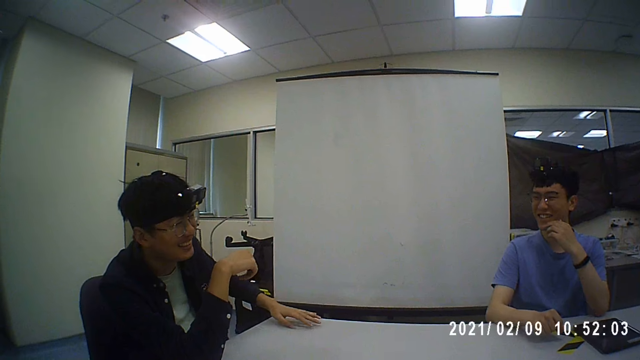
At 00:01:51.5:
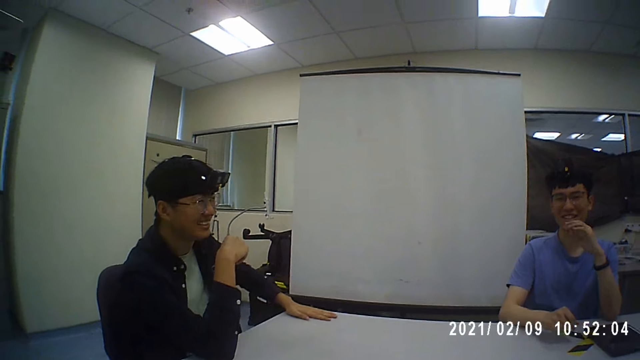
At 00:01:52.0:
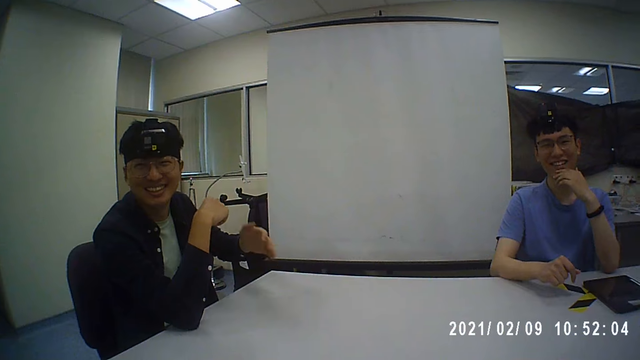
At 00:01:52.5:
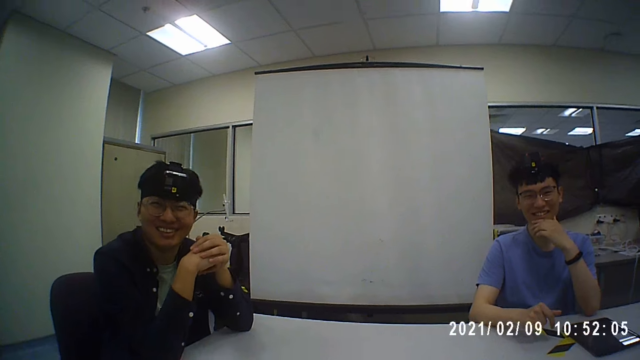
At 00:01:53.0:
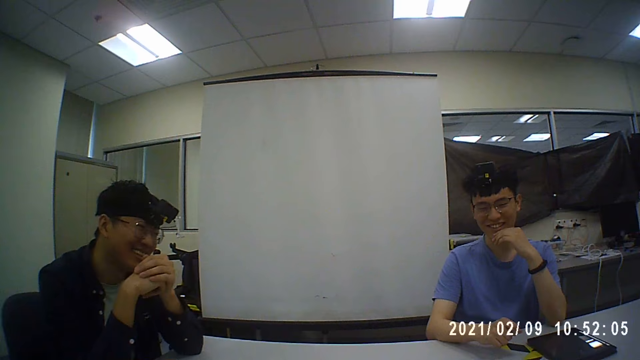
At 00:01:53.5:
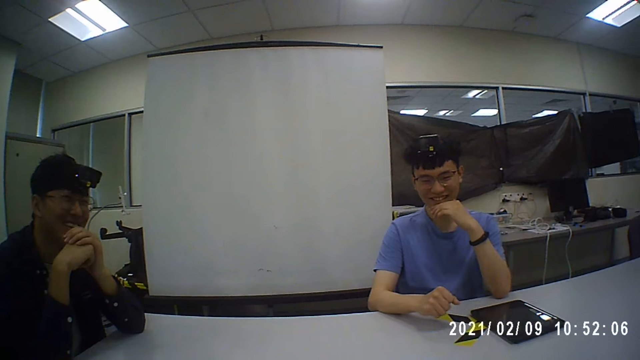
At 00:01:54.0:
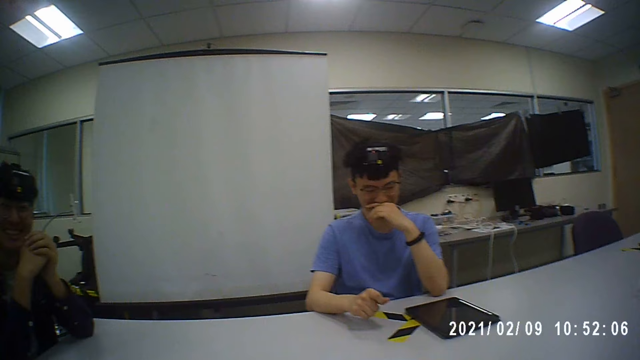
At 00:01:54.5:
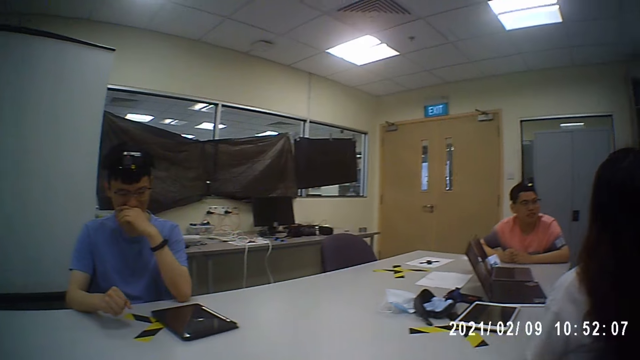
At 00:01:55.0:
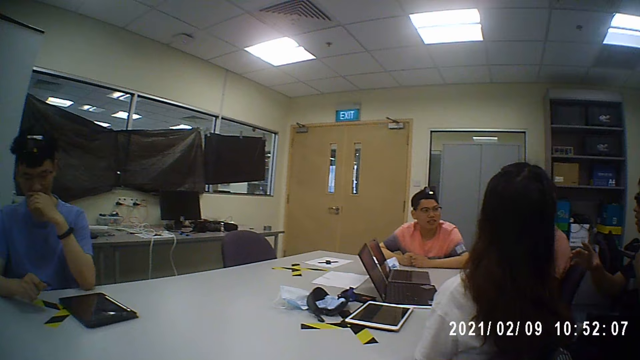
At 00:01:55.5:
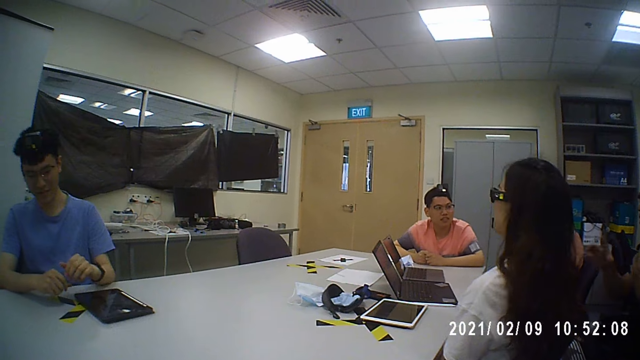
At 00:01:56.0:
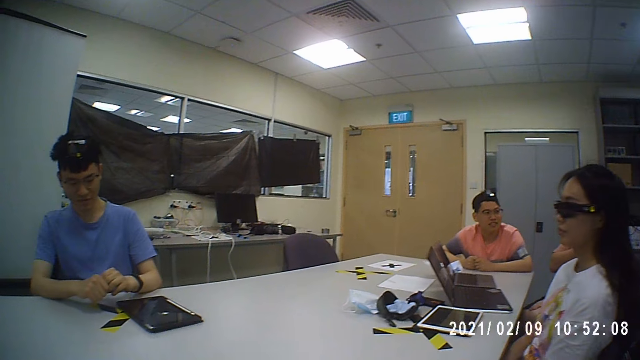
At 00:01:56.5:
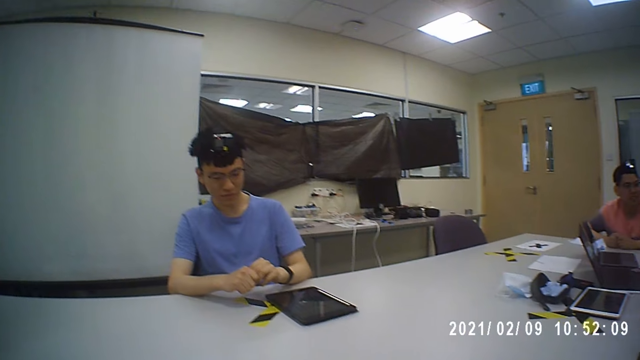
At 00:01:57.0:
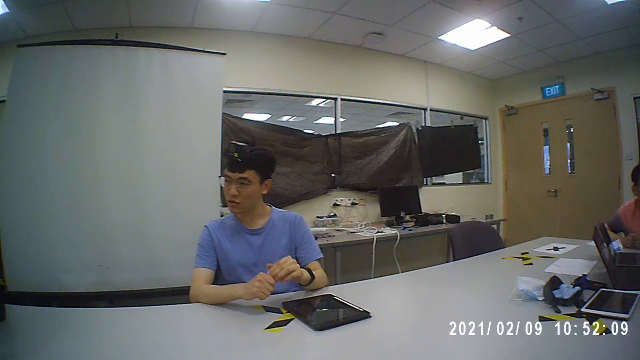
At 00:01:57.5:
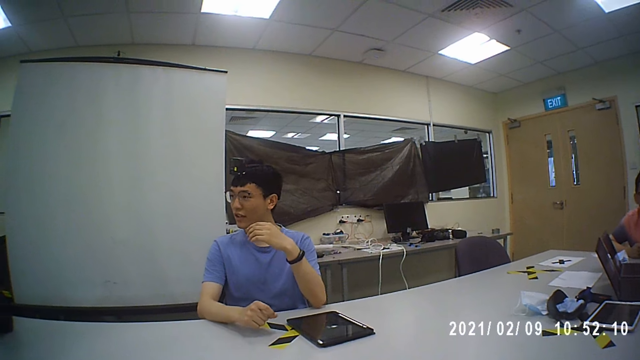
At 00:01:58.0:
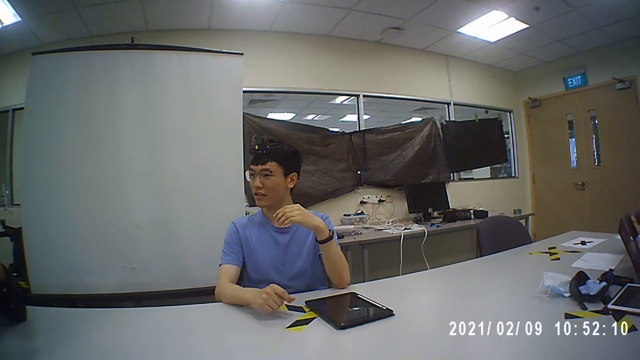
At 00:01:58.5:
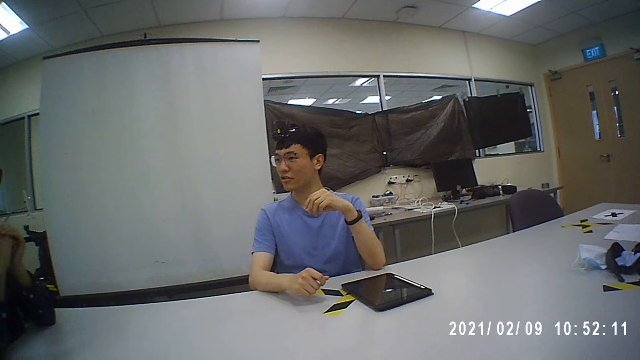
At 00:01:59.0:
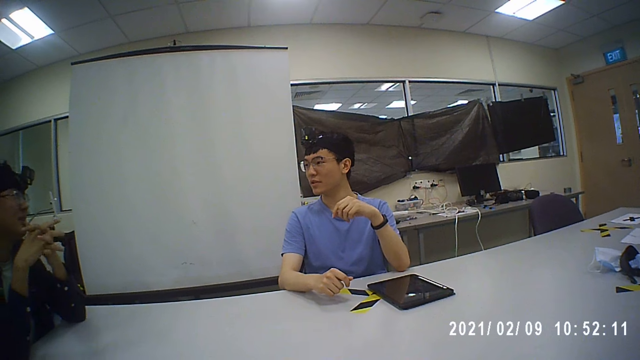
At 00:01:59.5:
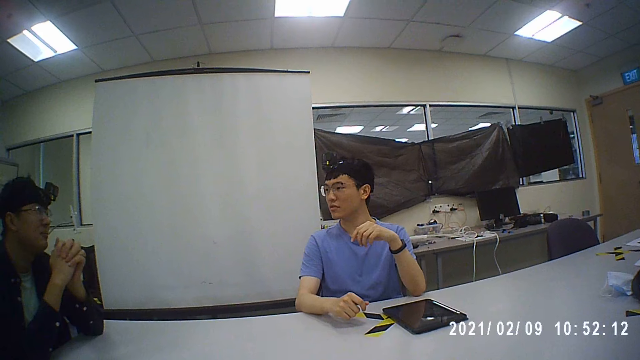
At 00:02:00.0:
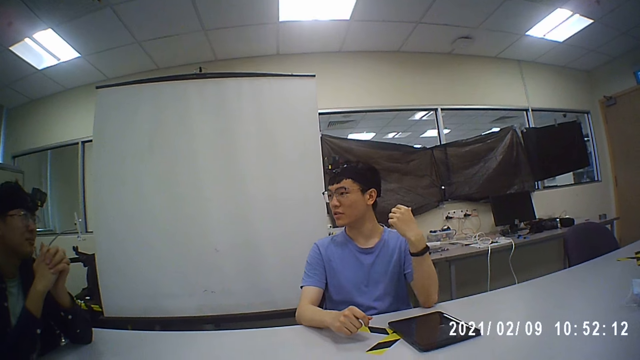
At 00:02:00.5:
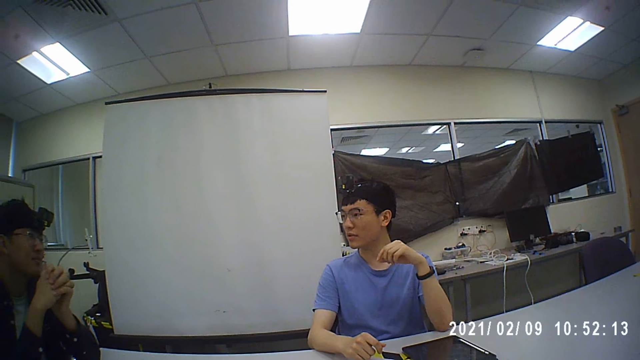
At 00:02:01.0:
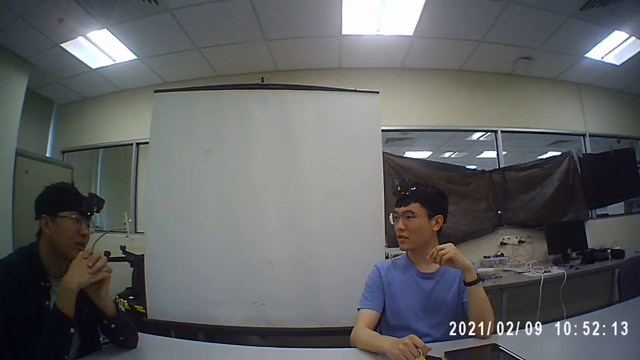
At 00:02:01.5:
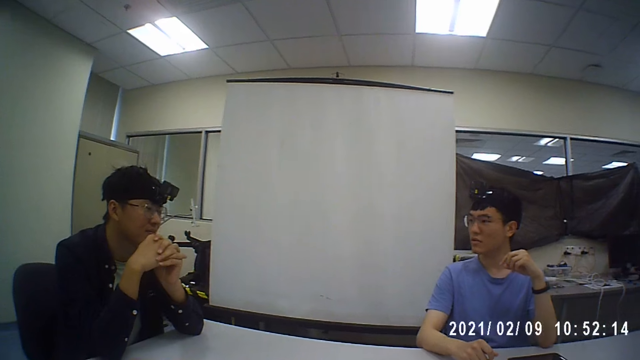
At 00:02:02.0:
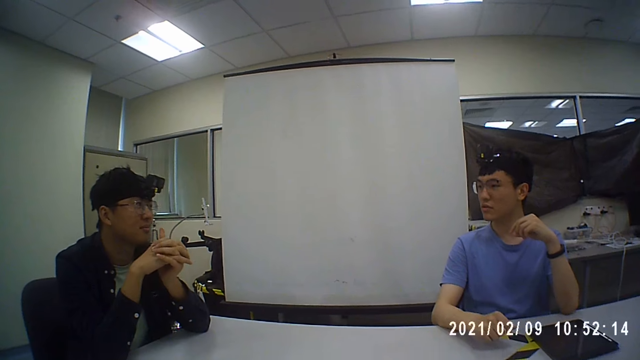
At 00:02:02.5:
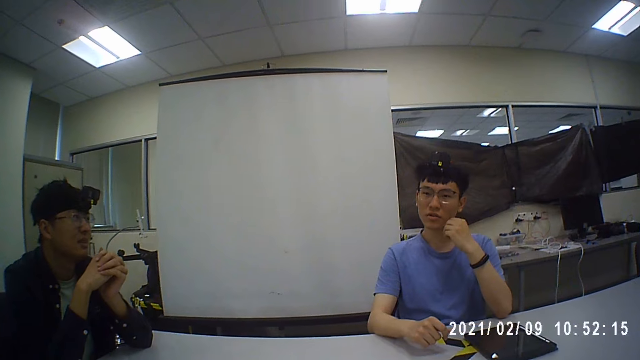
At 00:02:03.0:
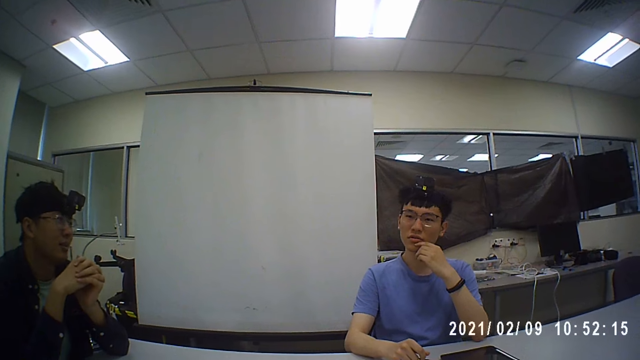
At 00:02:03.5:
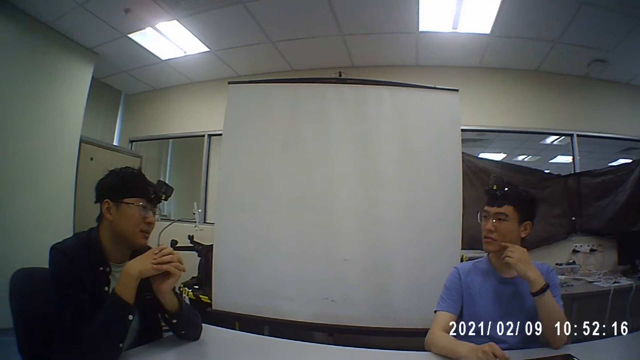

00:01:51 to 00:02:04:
A man moves his hands. The camera wearer converses with five men and a woman. Another man moves his hand. The camera wearer converses with the men and the woman.

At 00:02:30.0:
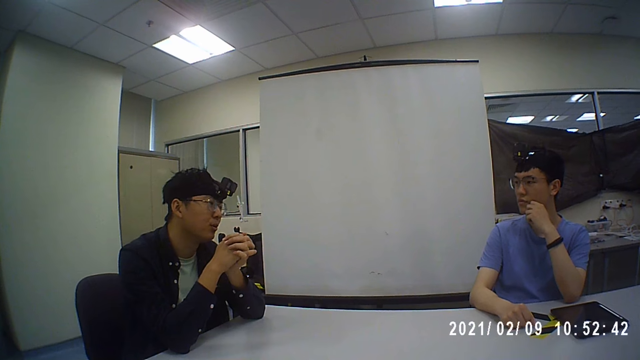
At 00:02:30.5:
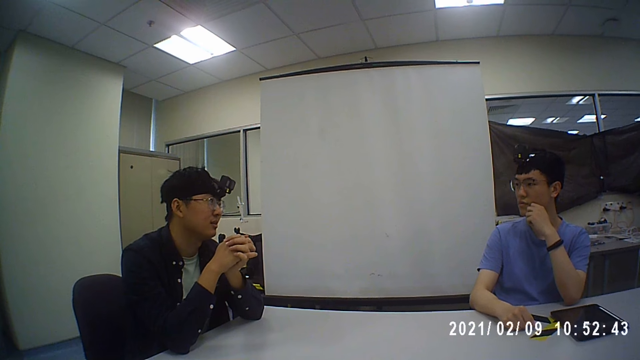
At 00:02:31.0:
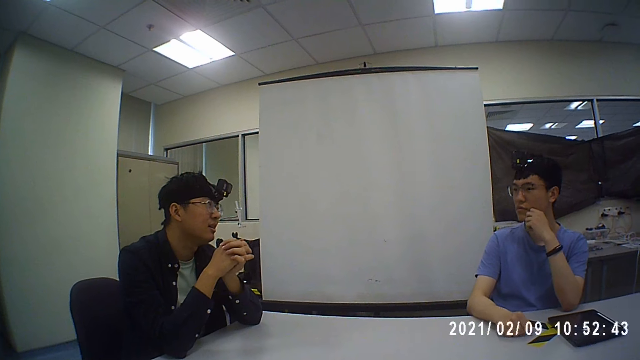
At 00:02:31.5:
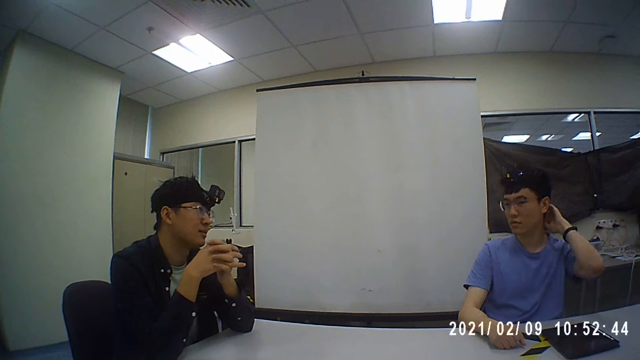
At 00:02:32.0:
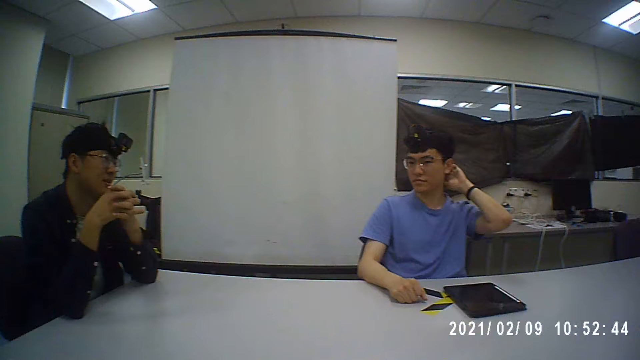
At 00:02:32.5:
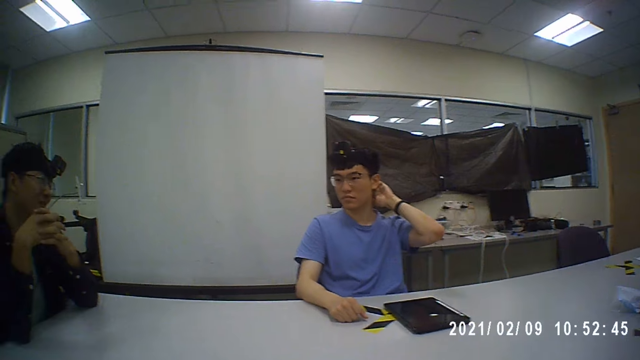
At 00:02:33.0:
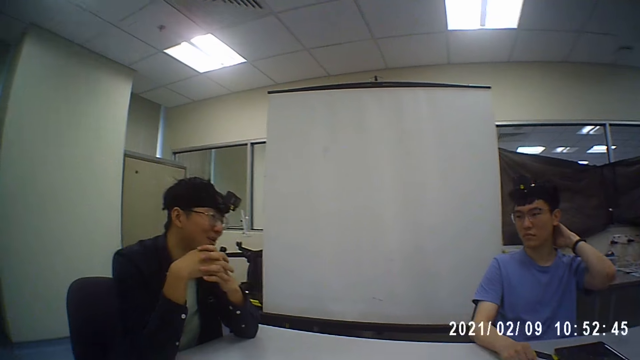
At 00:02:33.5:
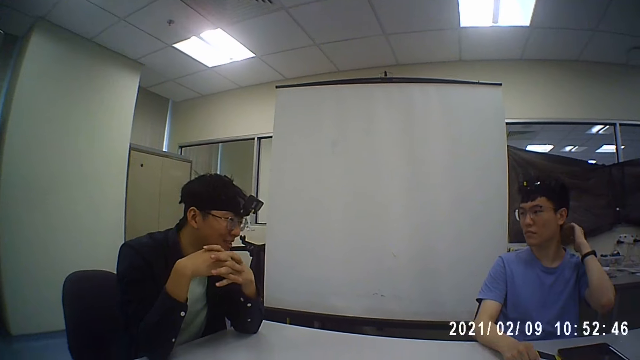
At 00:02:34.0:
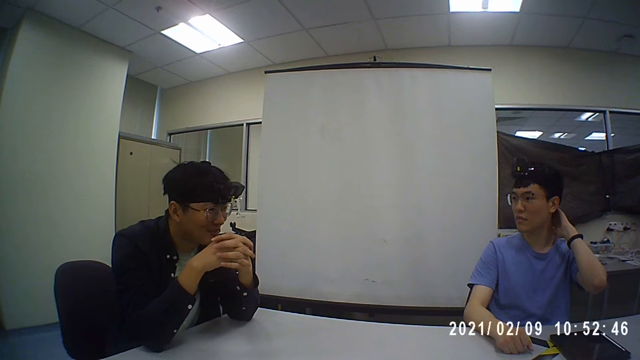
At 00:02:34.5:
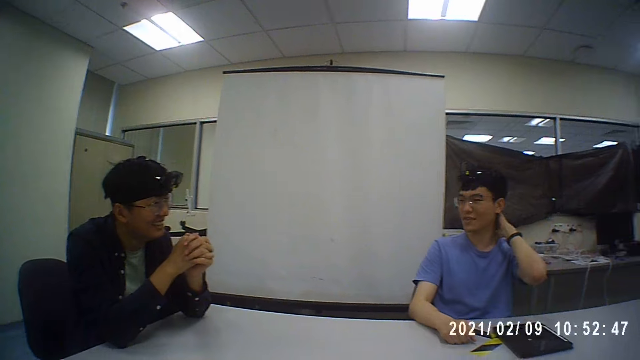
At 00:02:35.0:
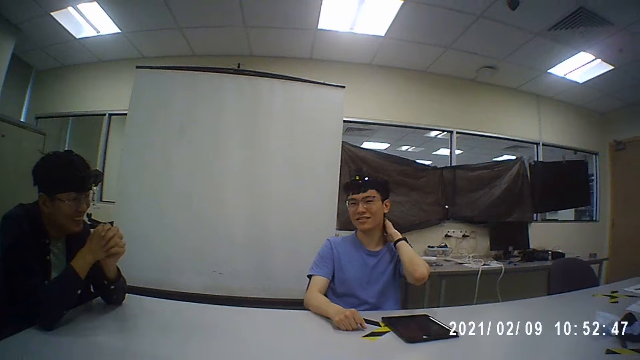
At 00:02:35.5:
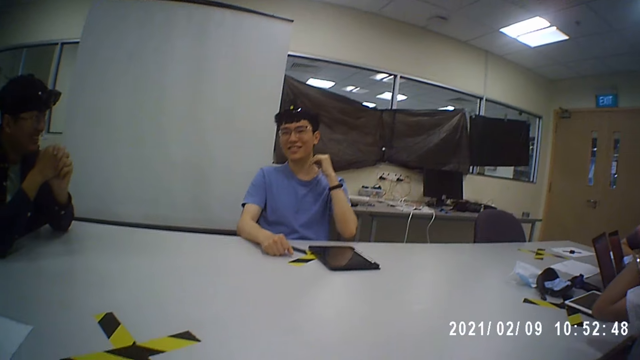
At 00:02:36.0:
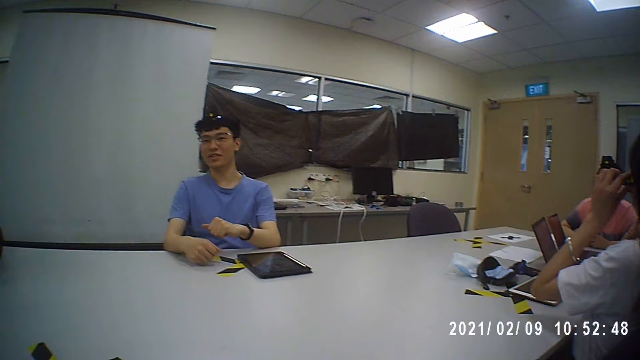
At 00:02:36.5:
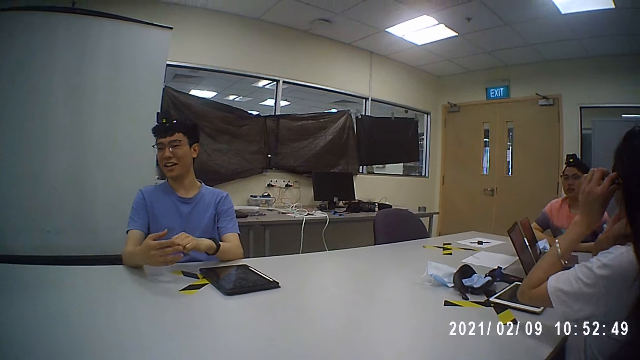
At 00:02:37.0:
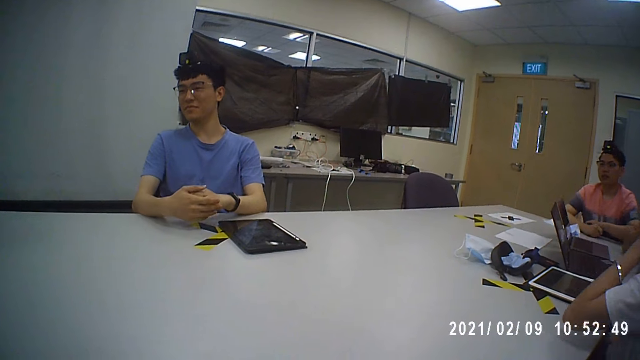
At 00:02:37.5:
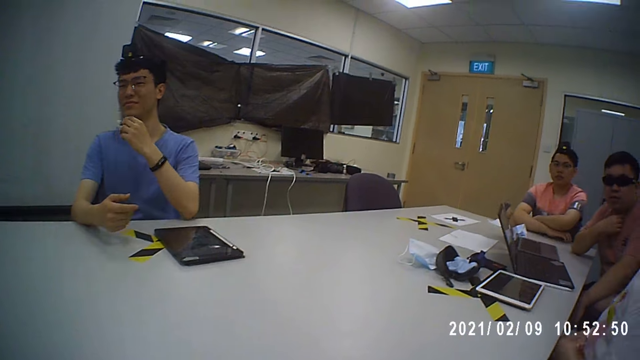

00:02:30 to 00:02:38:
A man scratches his head. The camera wearer converses with five men and a woman. The woman touches her hair. The camera wearer converses with the men and the woman.
